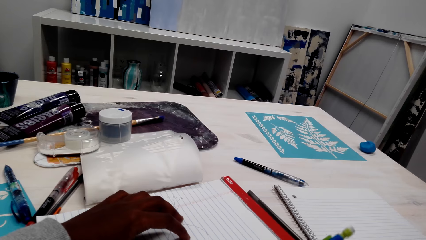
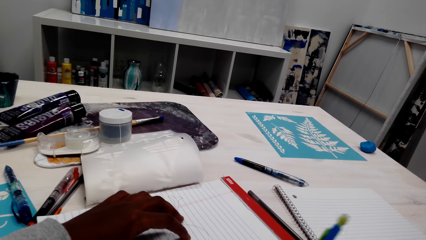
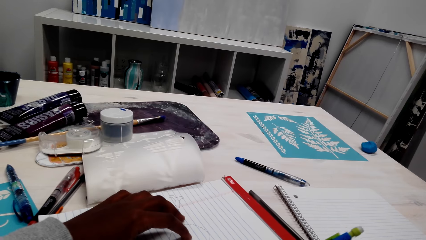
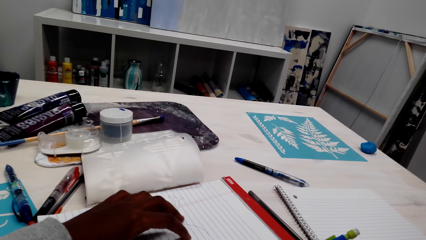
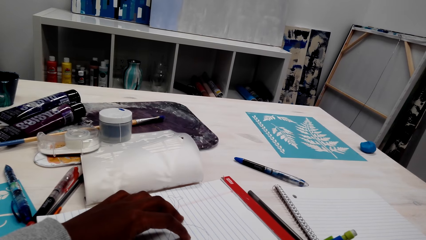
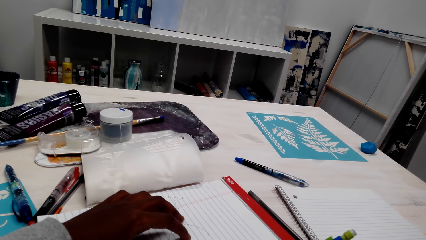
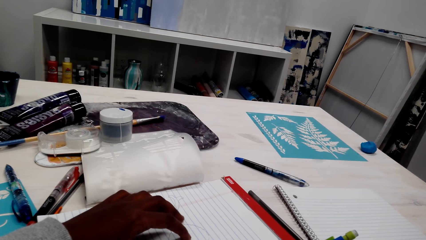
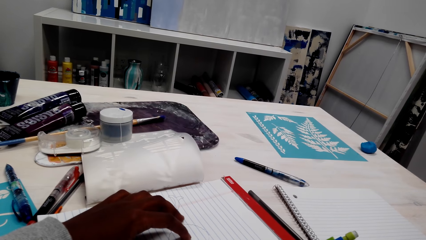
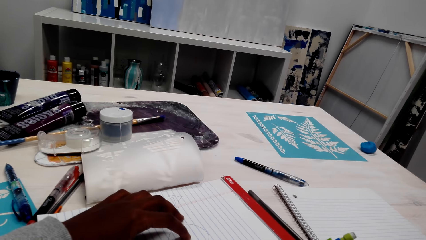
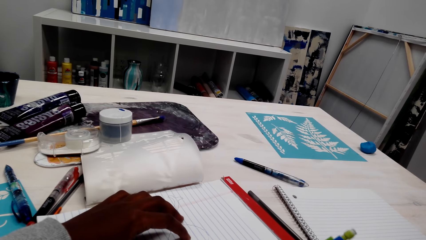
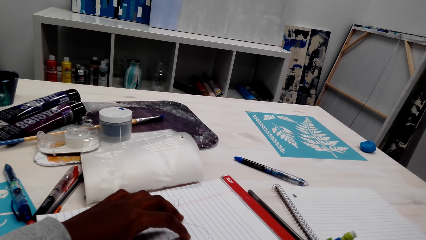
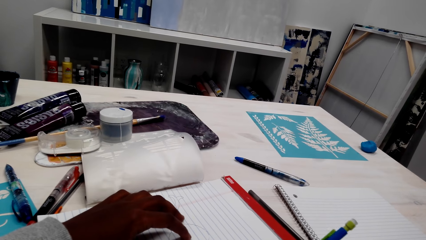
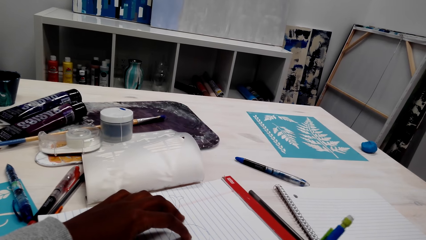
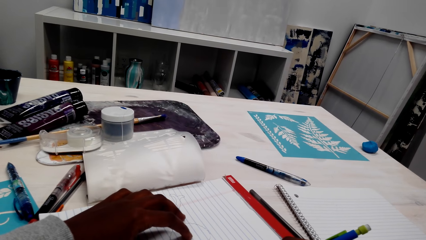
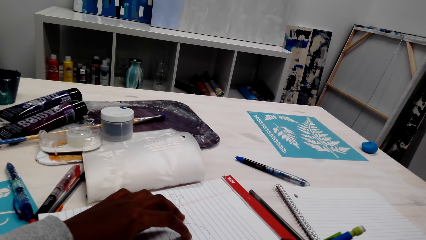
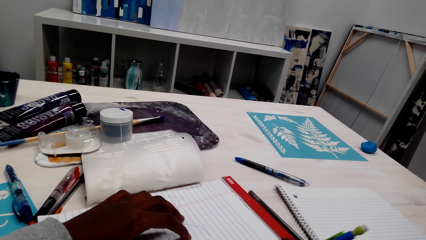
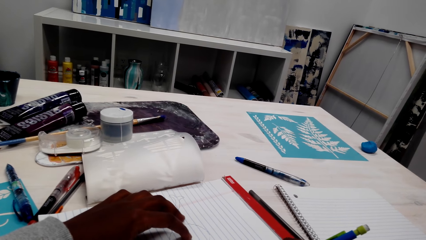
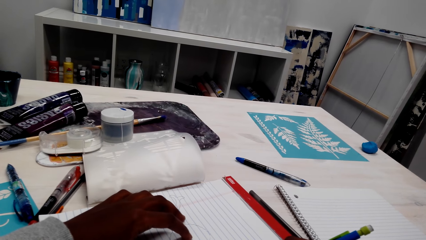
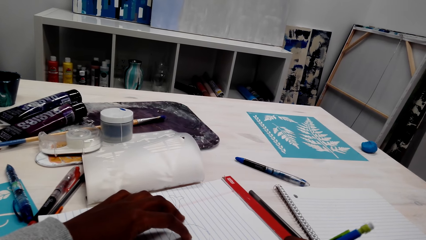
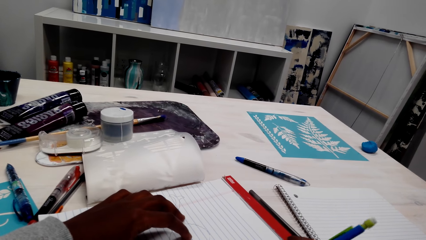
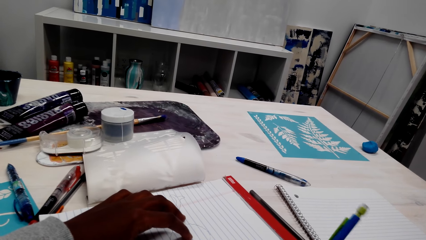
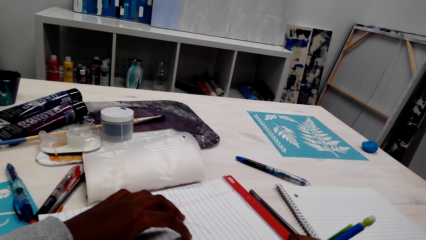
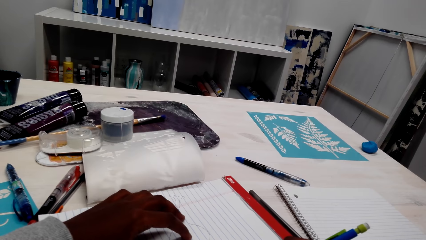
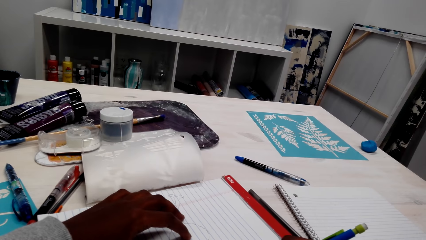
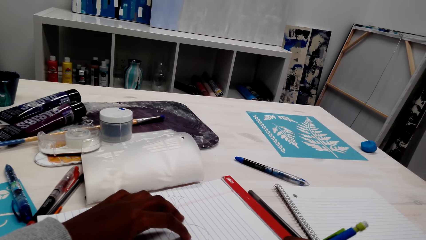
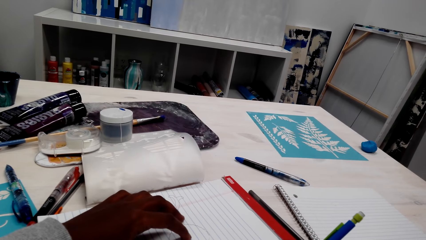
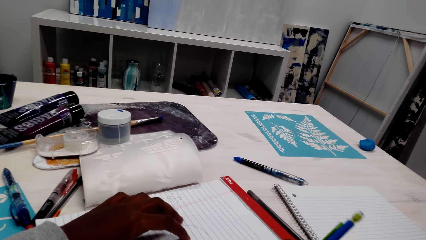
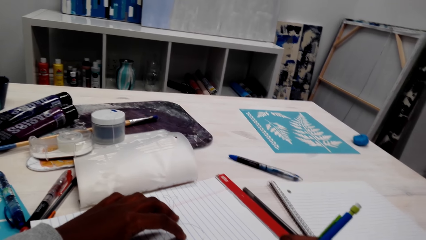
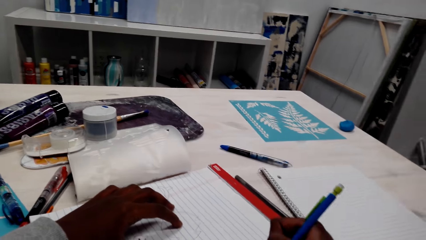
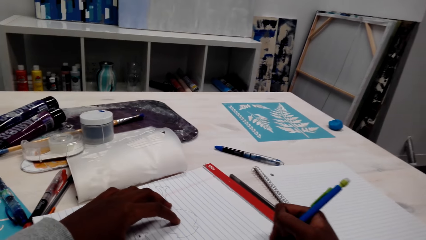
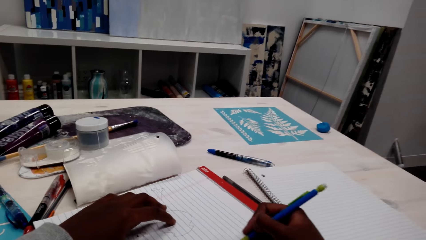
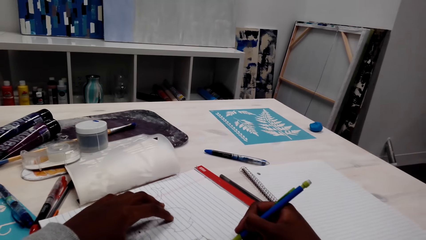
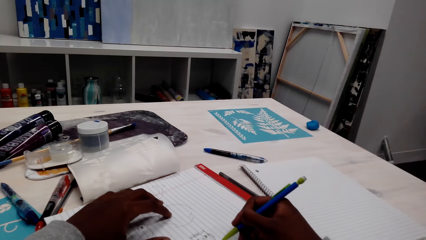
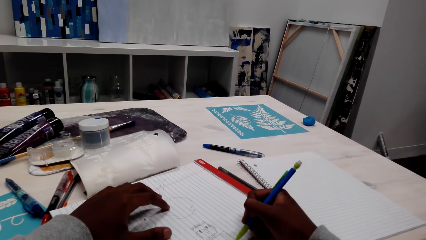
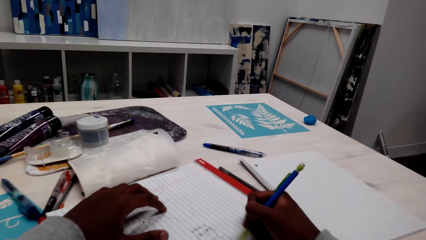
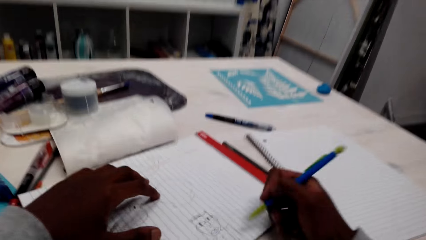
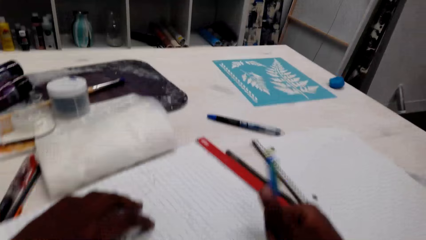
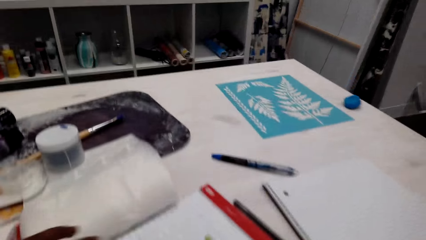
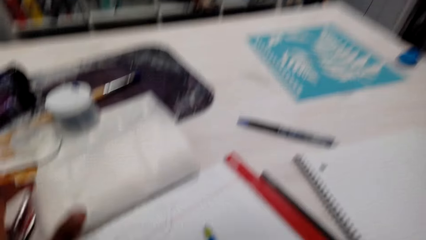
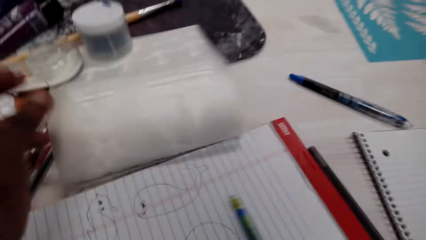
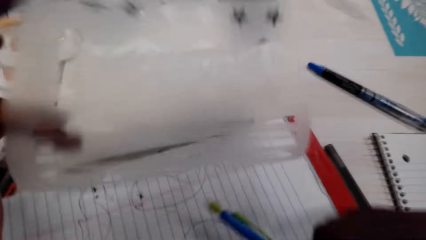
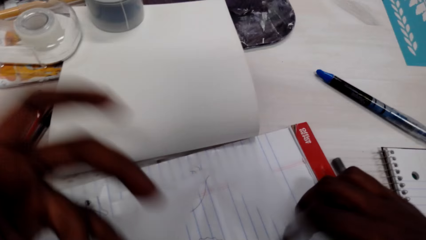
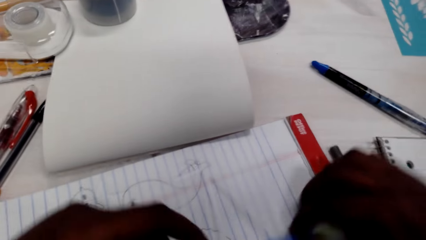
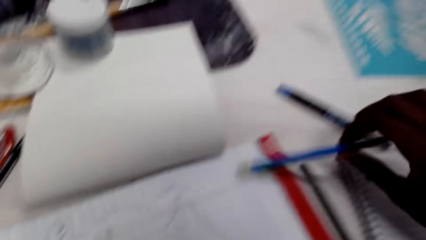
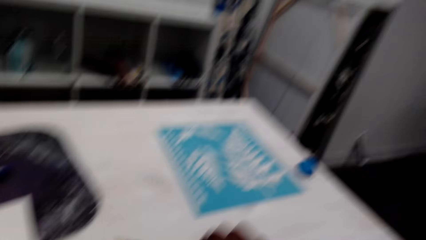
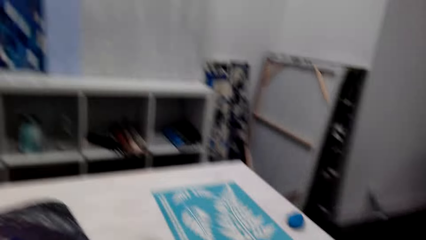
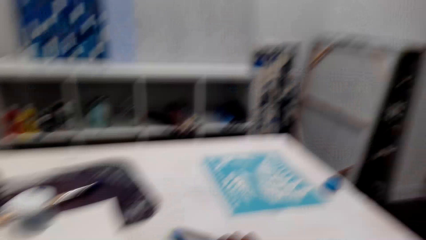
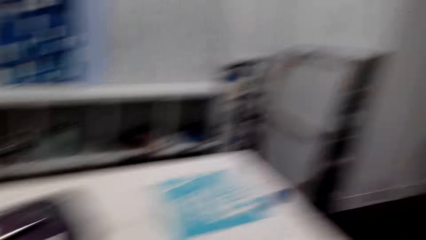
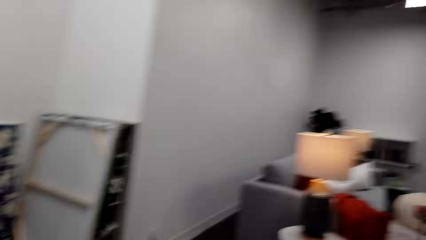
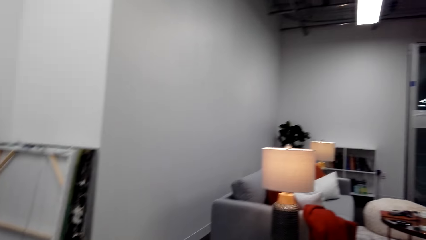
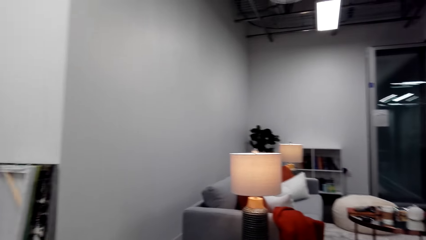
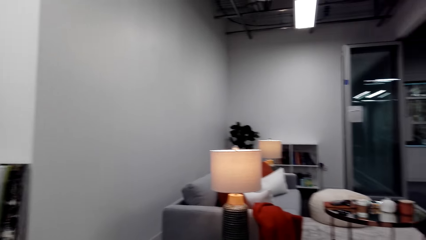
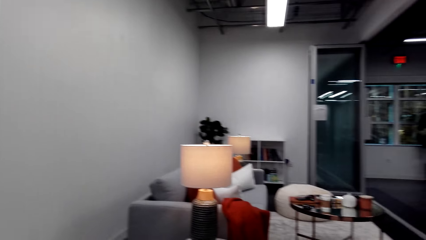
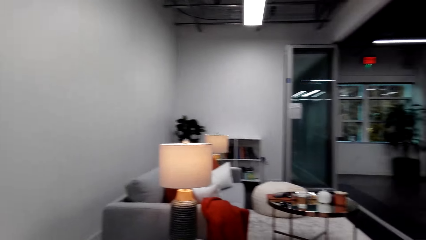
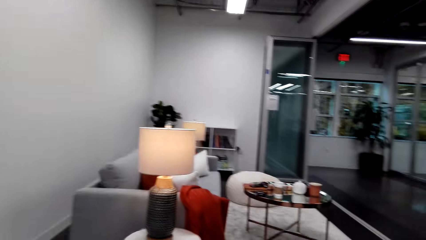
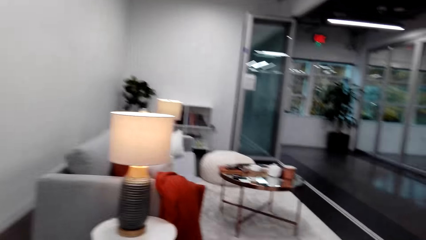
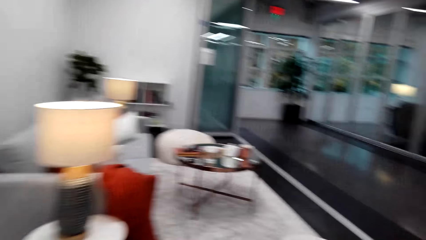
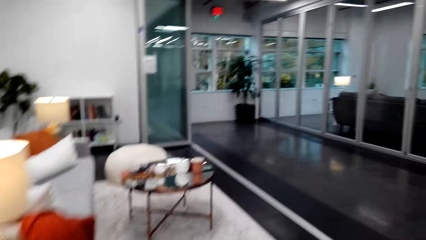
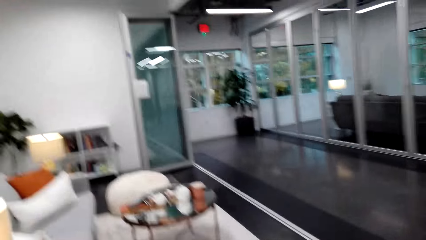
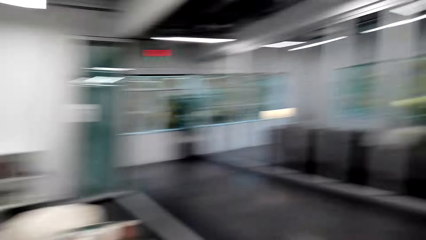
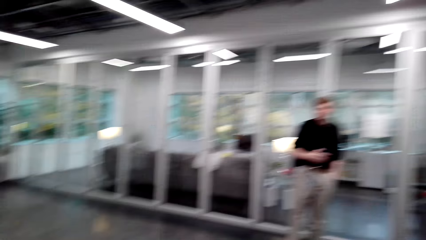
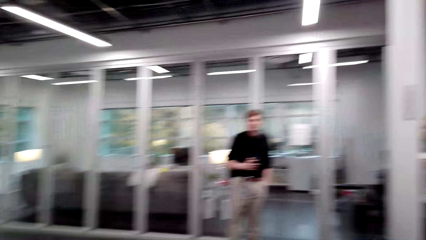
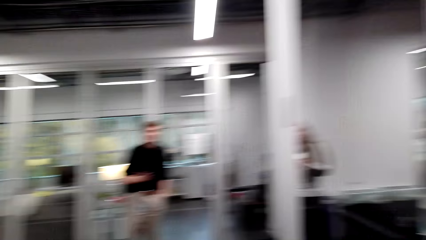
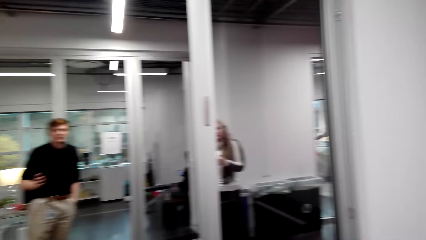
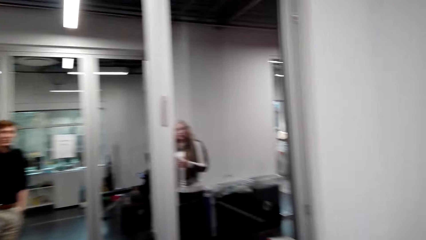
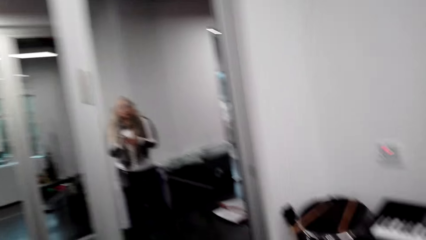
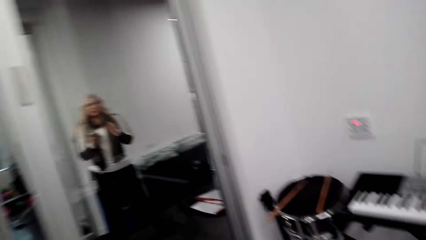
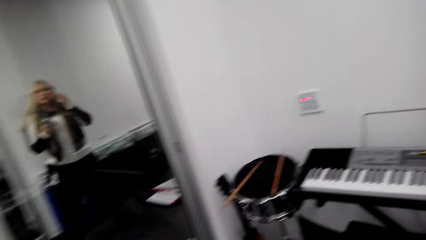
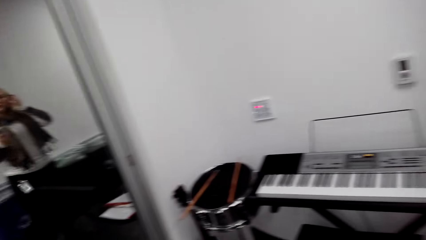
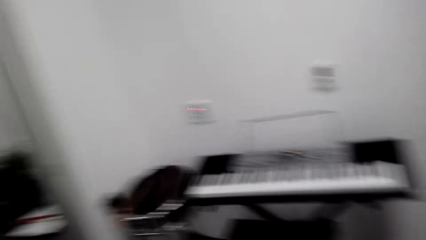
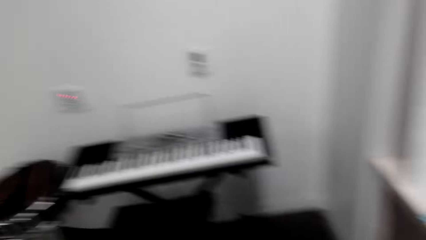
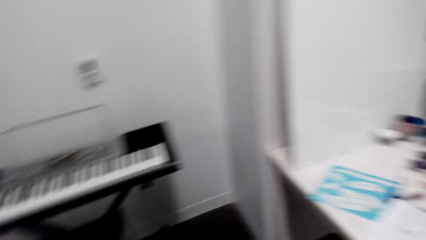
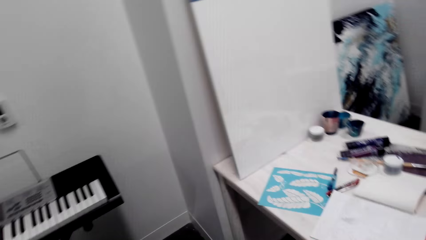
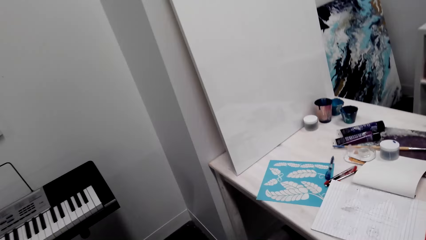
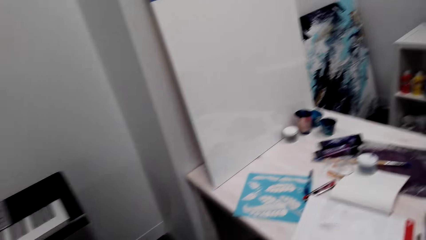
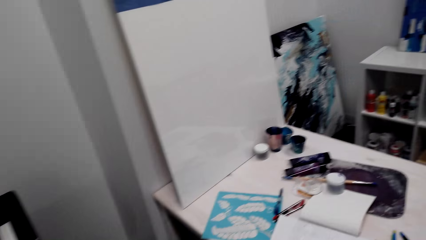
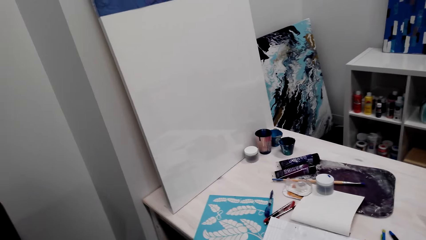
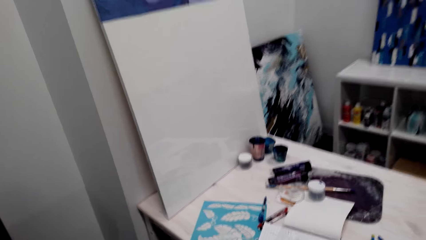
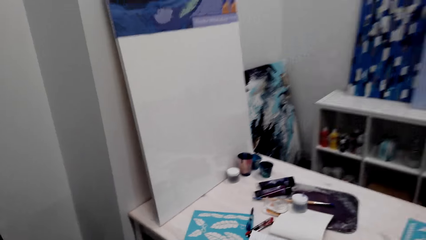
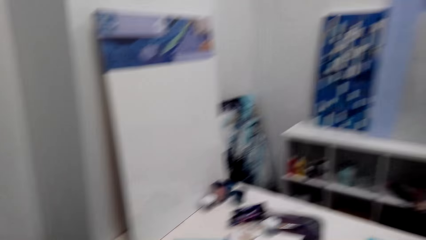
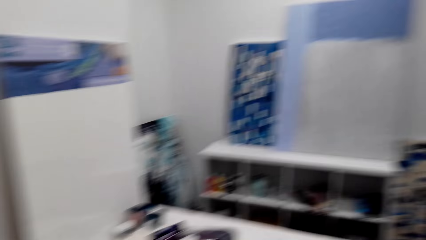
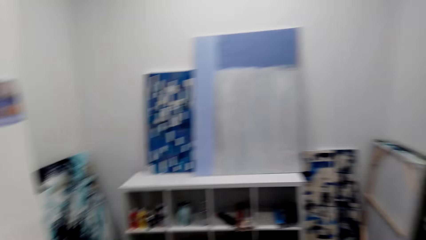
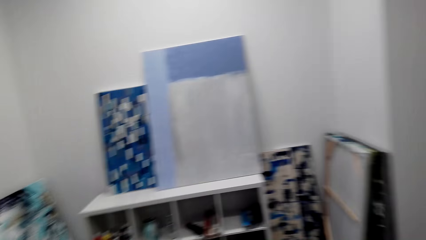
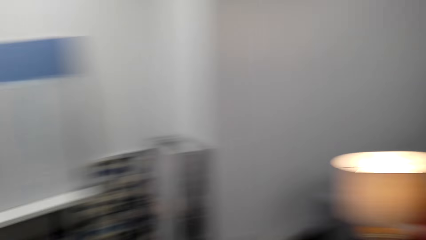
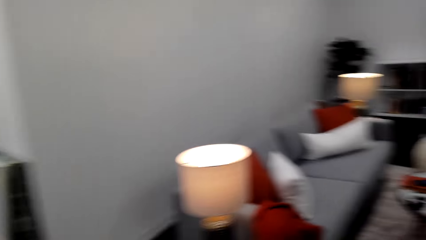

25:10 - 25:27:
The camera wearer places a pen on the book. They drop a pencil. They flip the cover of the book, place the pen on the table, and look around. They get up from the chair and push the chair closer to the table.
